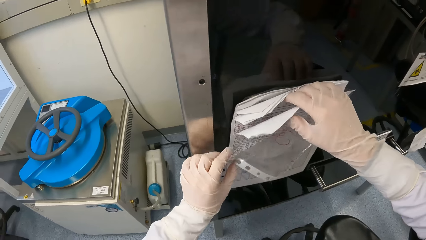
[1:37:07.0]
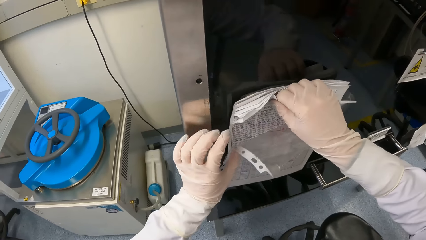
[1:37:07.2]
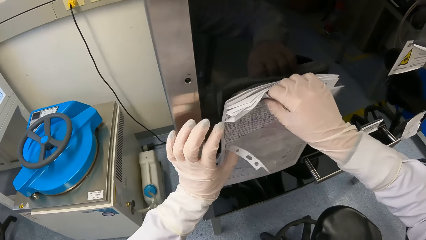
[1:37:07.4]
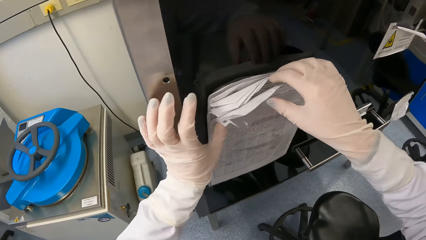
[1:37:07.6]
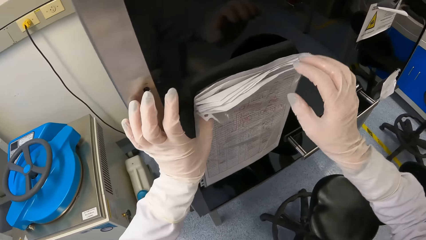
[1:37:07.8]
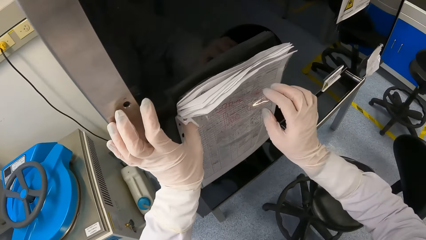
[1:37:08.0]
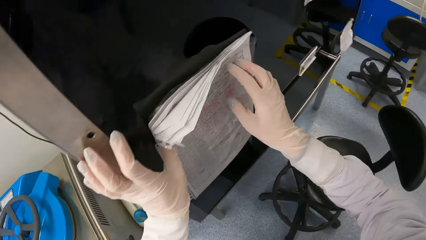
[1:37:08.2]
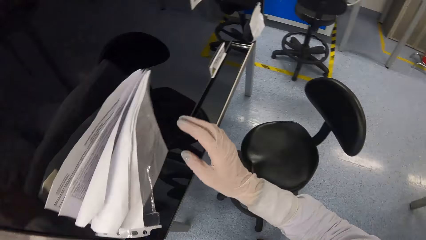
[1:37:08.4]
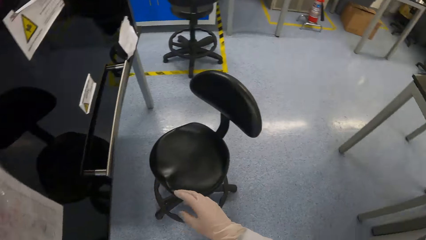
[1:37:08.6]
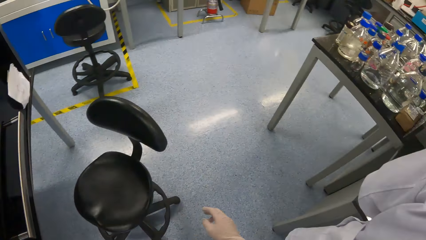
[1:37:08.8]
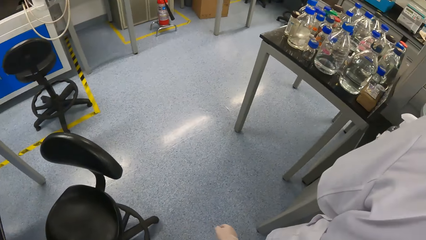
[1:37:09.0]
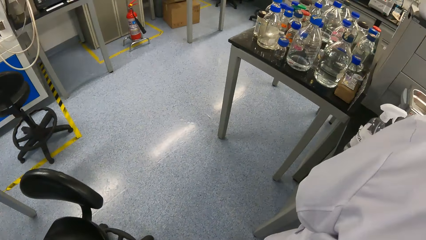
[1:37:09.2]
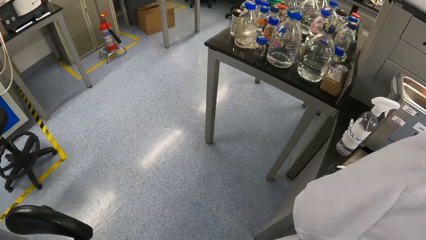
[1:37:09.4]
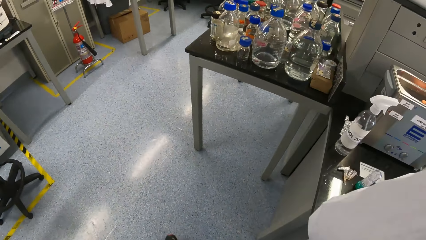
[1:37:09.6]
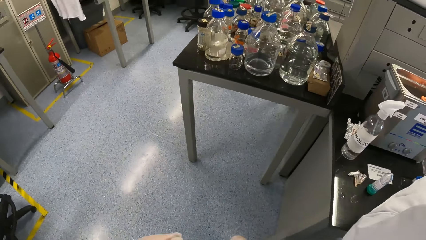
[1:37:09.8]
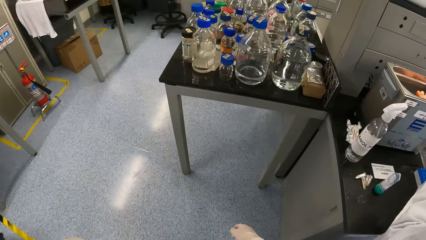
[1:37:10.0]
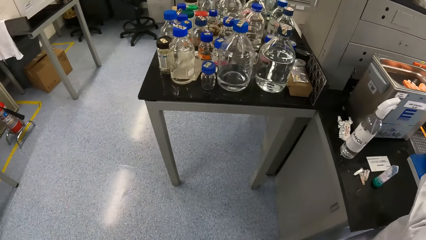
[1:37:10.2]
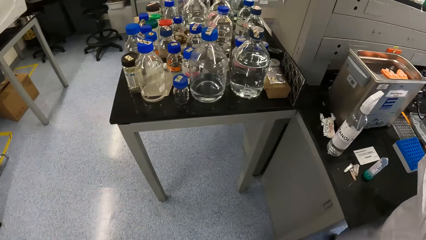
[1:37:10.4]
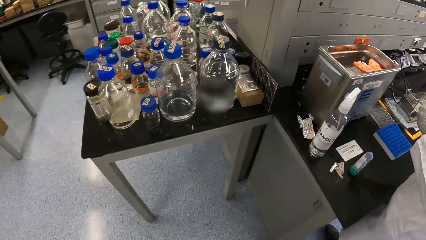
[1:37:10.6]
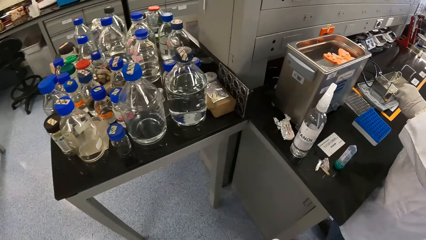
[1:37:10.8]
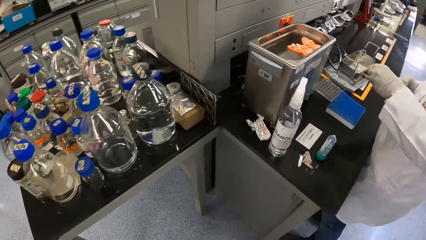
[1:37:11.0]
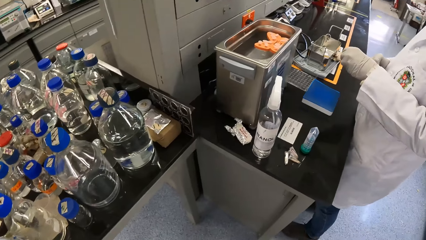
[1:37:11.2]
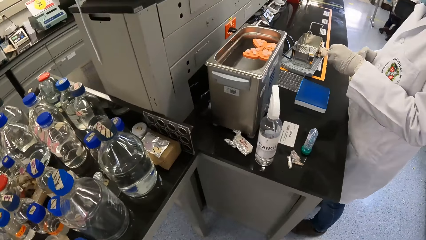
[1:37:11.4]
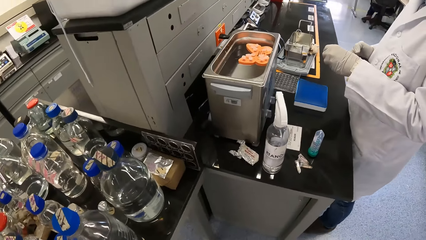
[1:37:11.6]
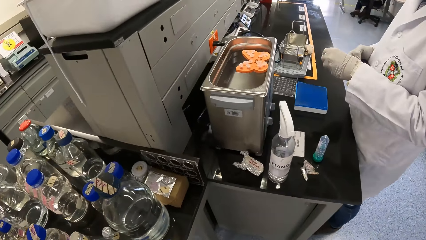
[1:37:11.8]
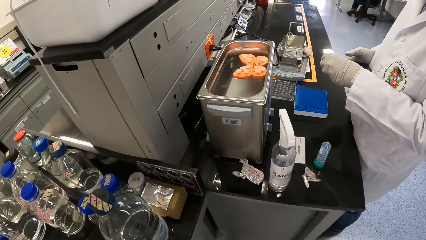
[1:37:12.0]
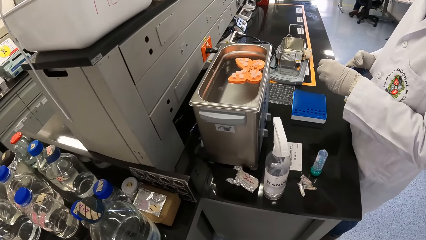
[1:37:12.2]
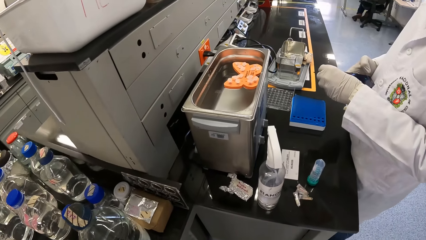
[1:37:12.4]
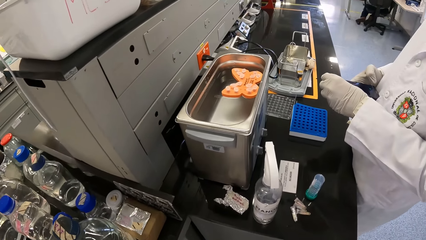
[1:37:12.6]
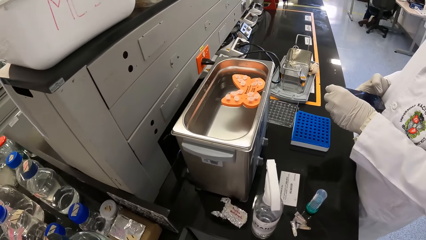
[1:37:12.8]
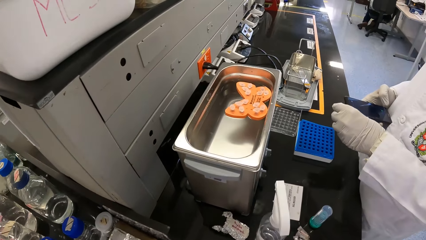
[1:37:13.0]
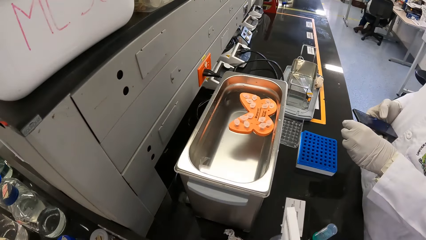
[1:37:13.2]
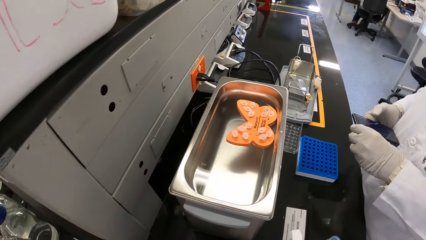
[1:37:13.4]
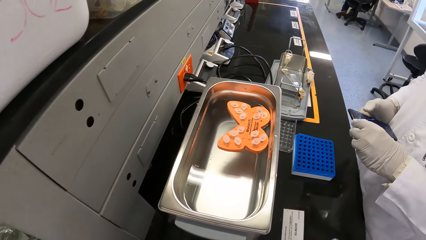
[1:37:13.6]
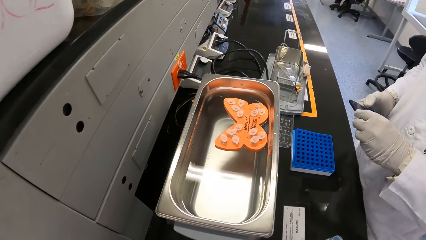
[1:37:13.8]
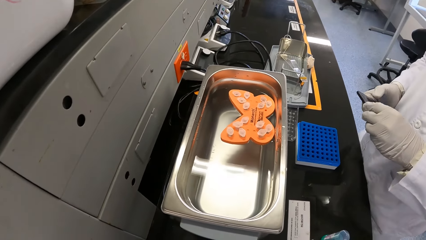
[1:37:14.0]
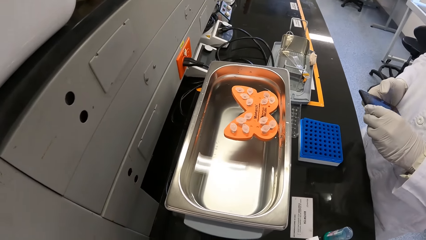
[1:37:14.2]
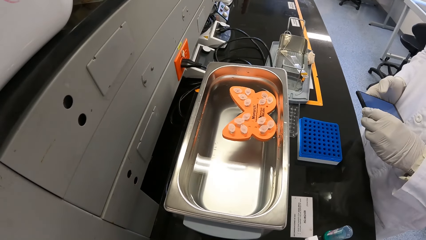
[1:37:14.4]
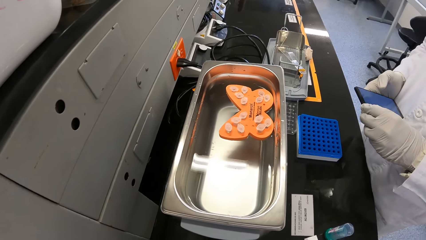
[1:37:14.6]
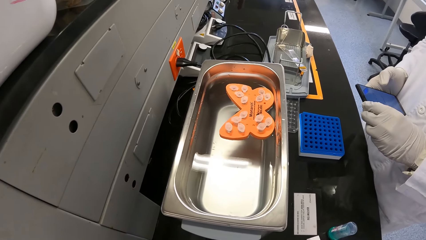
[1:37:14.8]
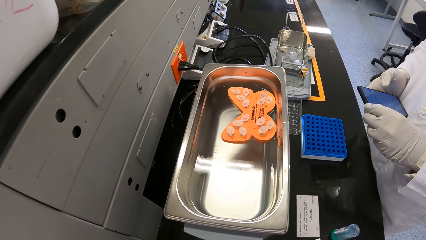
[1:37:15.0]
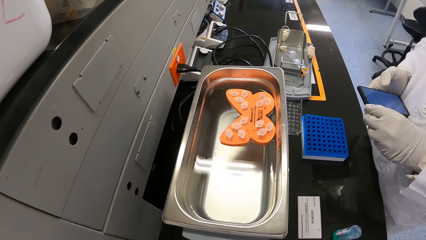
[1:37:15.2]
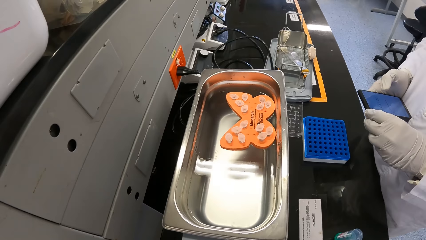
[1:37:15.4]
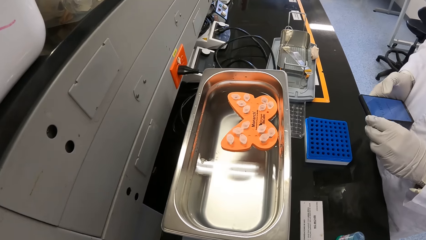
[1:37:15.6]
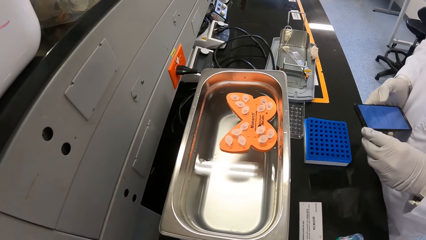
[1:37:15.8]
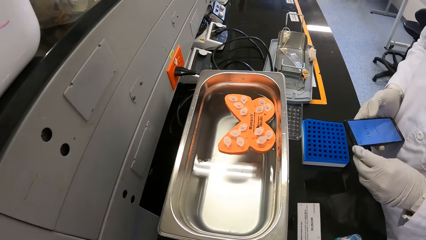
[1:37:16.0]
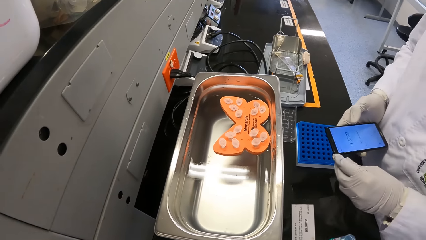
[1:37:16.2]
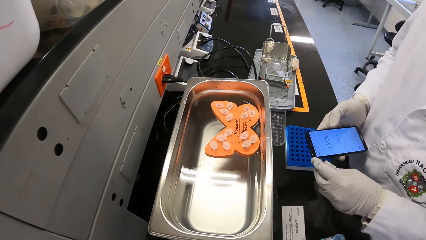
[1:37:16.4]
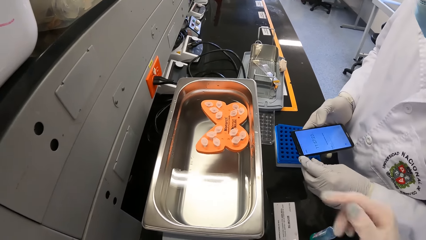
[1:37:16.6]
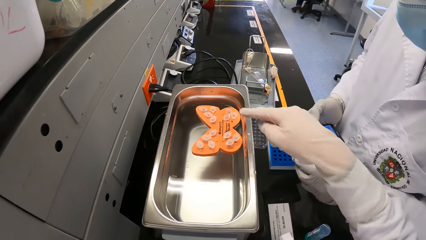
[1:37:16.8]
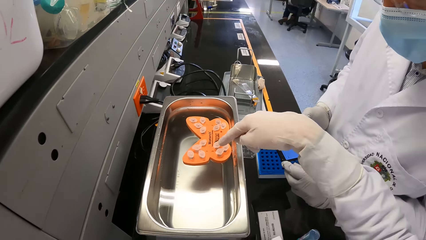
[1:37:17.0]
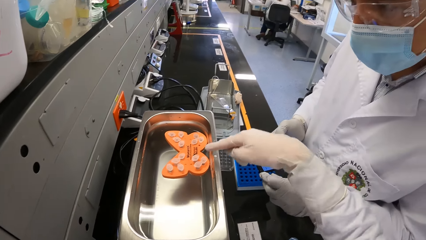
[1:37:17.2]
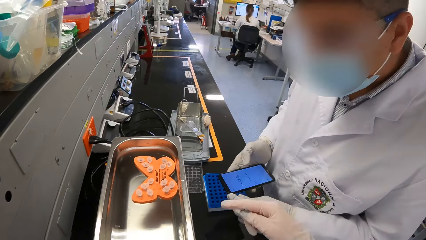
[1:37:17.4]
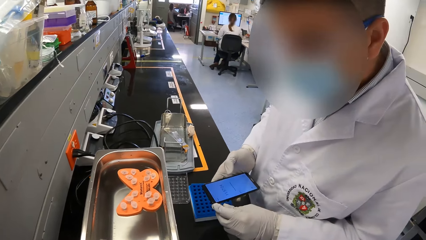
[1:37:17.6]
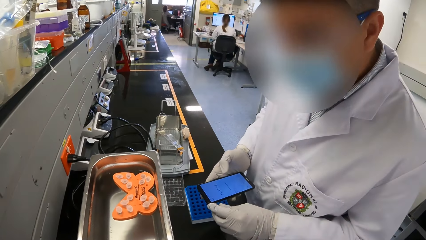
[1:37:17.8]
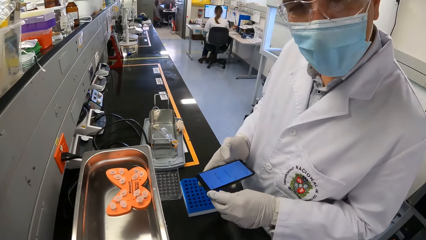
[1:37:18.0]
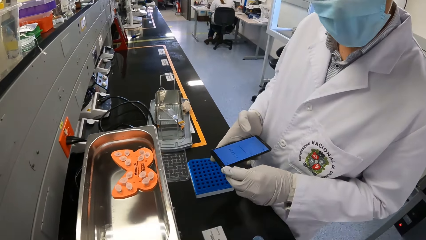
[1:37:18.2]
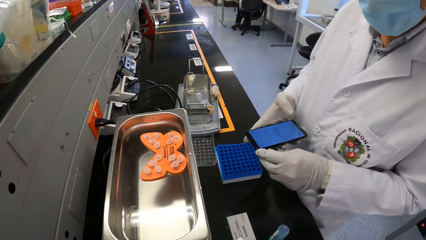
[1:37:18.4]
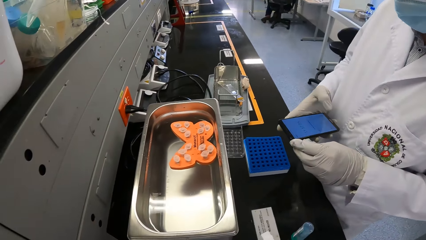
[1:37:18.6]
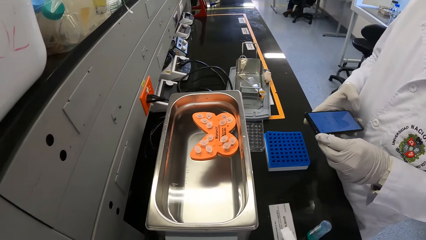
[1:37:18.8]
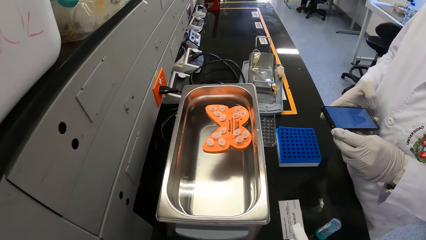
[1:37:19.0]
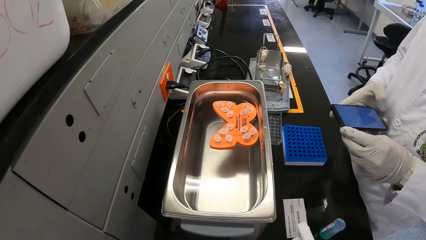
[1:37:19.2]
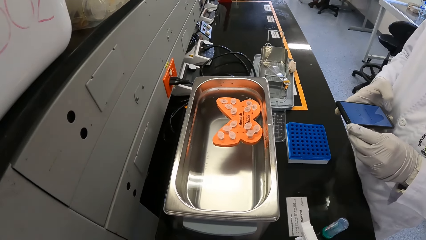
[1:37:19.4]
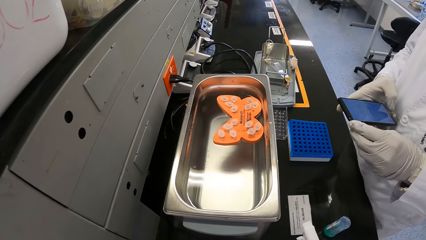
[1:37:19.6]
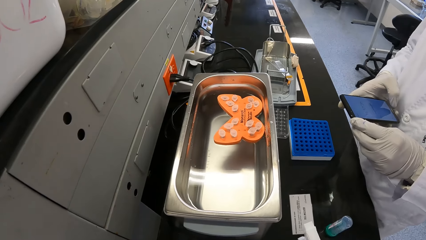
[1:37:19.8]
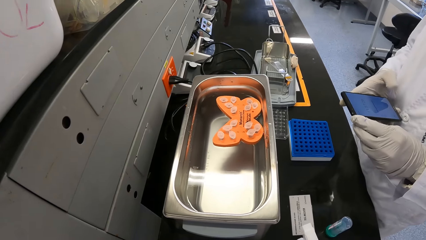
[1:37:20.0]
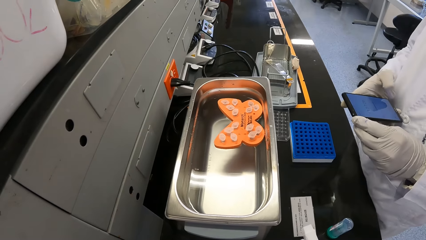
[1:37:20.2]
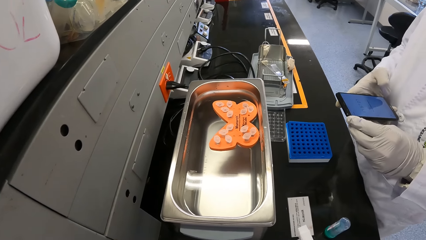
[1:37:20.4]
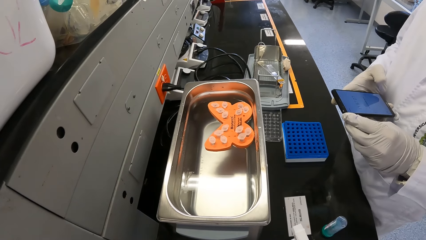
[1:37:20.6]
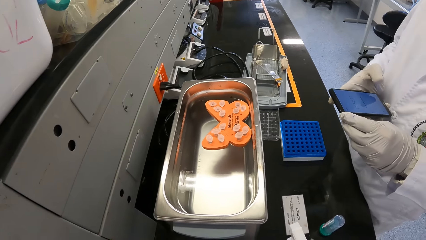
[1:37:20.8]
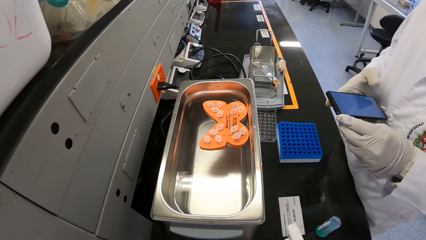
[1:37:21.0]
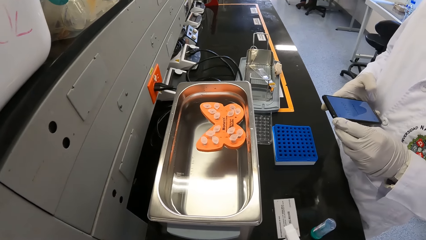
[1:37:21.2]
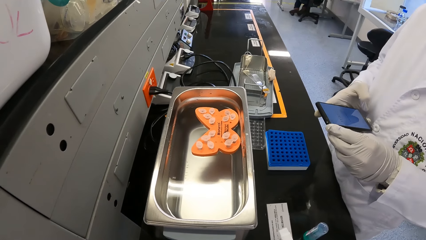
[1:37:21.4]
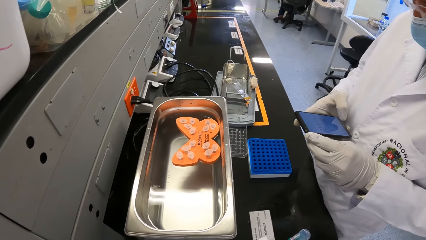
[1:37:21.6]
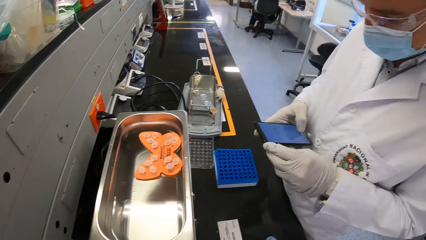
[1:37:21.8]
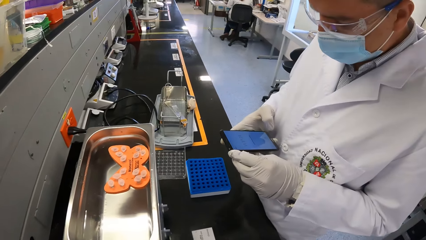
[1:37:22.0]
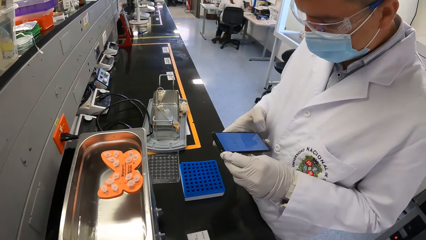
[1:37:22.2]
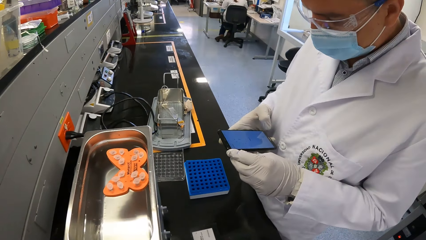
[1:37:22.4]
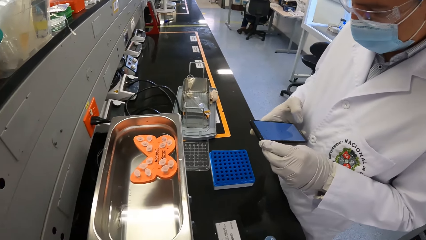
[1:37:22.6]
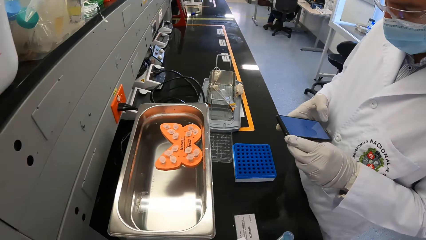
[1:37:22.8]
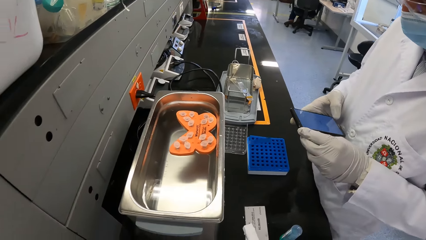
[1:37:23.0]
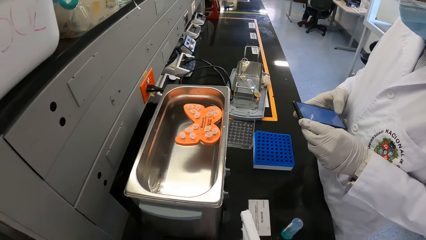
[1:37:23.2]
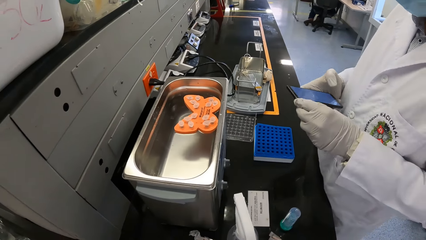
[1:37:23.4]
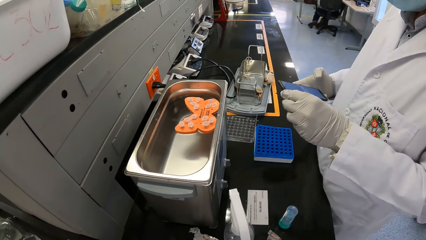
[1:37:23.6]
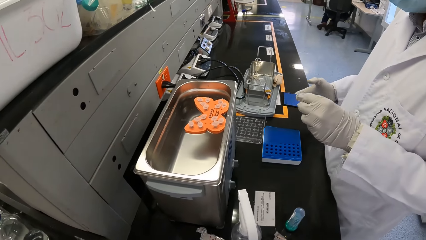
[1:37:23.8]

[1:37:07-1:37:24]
The camera wearer walks ahead. The man operates a phone with both hands. The camera wearer looks at the water bath. They interact with the man. They move around the right hand. They look at the water bath.
